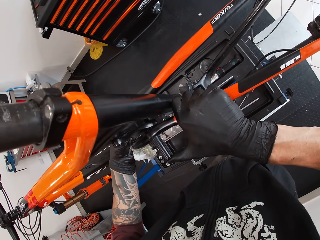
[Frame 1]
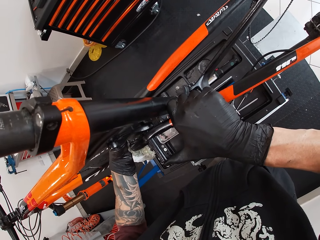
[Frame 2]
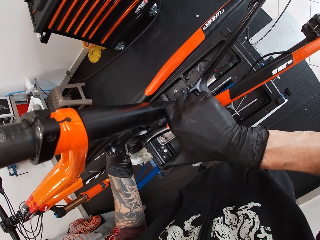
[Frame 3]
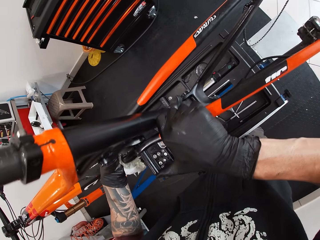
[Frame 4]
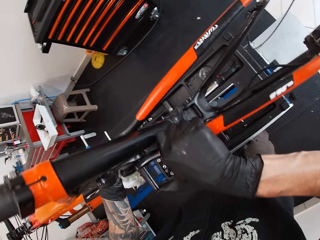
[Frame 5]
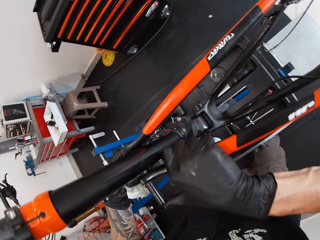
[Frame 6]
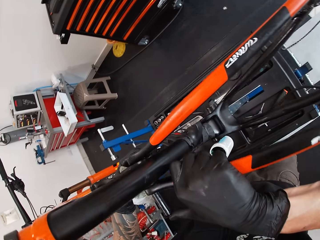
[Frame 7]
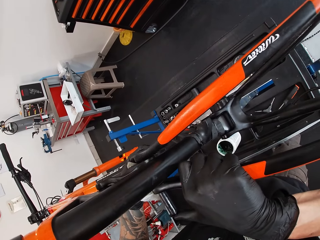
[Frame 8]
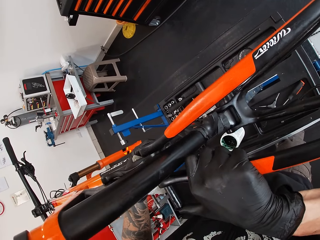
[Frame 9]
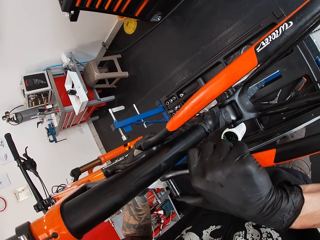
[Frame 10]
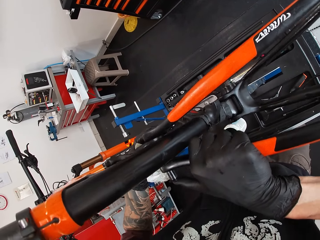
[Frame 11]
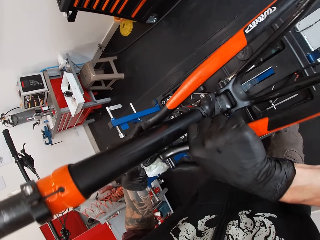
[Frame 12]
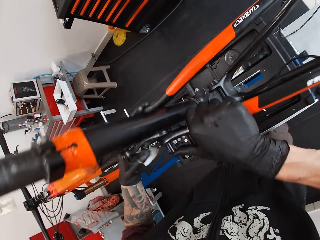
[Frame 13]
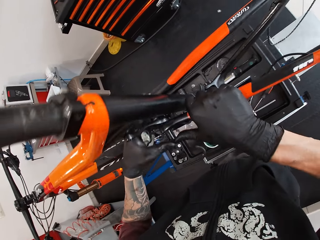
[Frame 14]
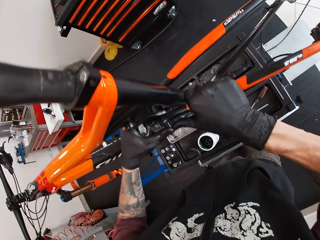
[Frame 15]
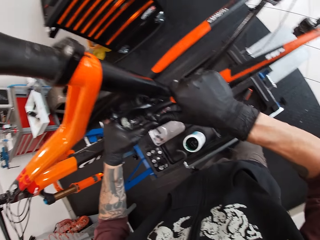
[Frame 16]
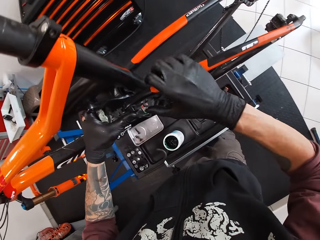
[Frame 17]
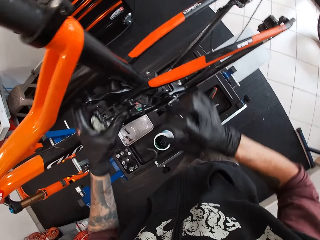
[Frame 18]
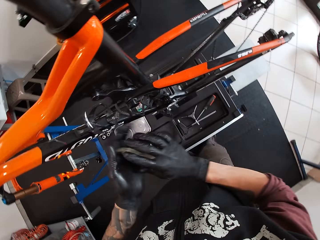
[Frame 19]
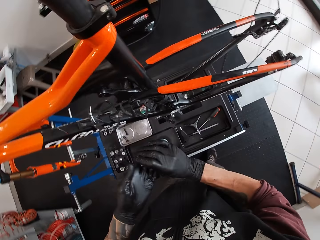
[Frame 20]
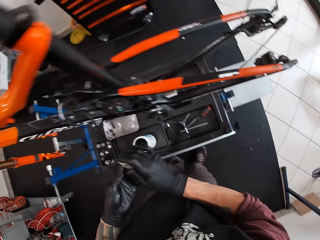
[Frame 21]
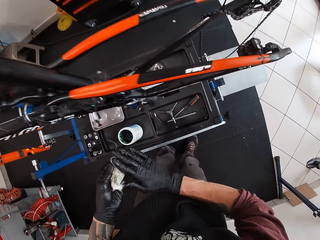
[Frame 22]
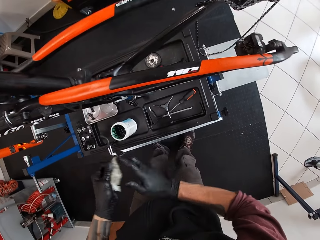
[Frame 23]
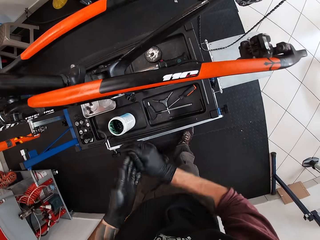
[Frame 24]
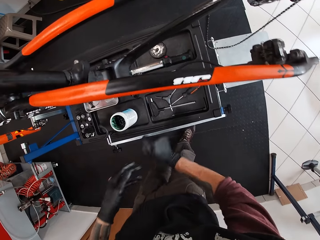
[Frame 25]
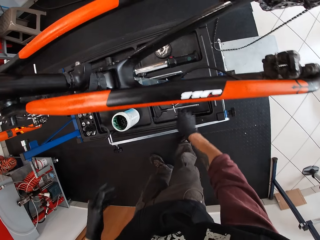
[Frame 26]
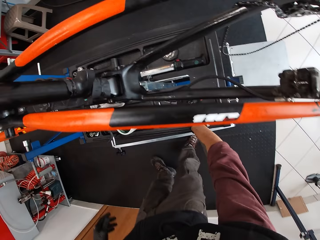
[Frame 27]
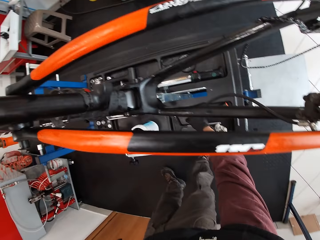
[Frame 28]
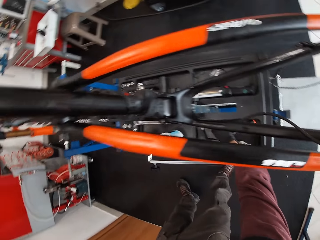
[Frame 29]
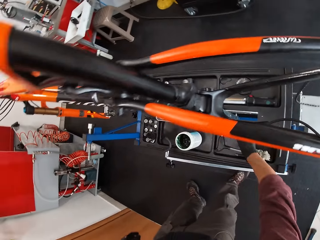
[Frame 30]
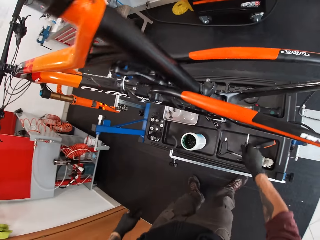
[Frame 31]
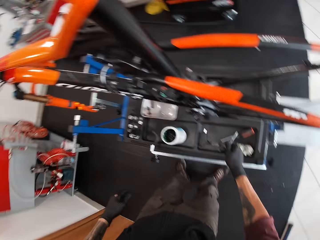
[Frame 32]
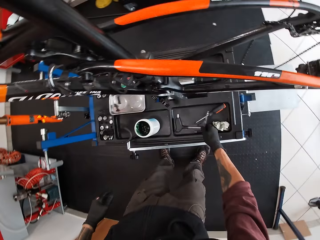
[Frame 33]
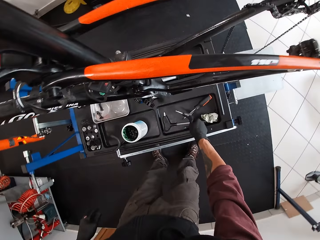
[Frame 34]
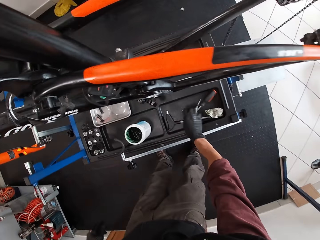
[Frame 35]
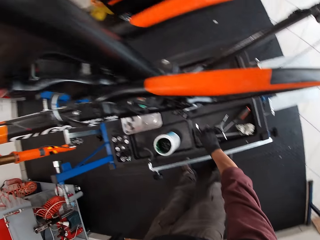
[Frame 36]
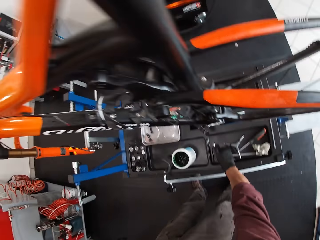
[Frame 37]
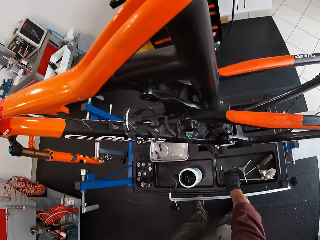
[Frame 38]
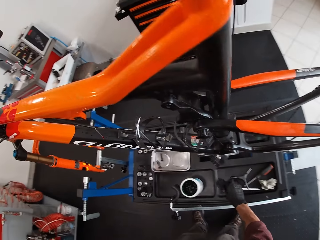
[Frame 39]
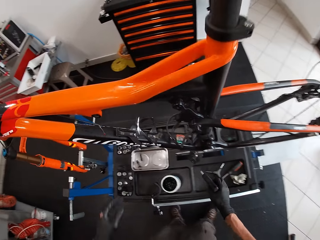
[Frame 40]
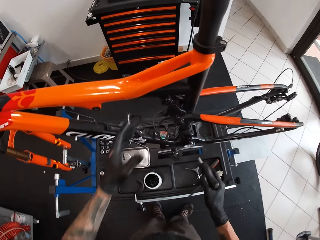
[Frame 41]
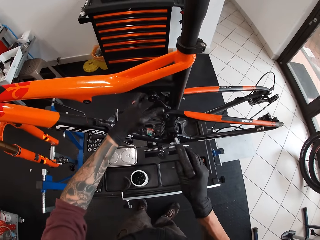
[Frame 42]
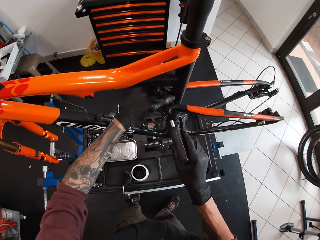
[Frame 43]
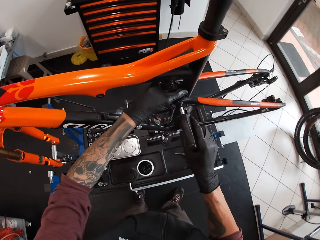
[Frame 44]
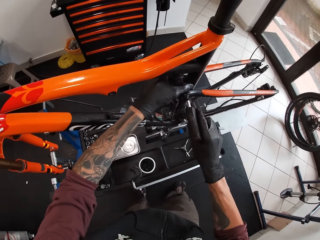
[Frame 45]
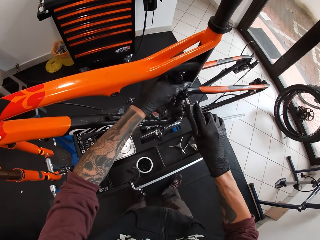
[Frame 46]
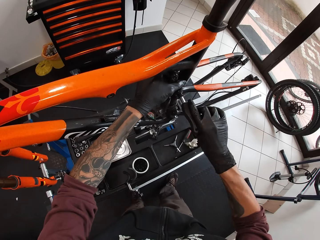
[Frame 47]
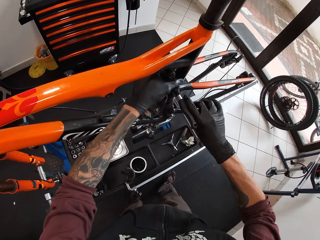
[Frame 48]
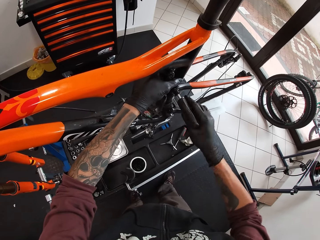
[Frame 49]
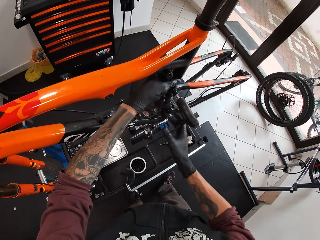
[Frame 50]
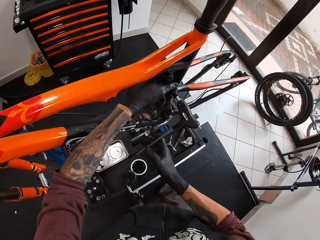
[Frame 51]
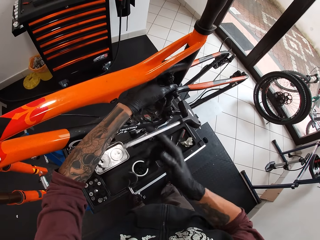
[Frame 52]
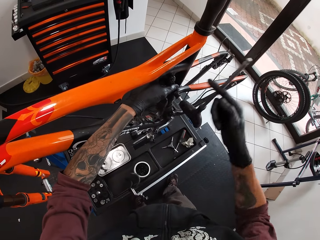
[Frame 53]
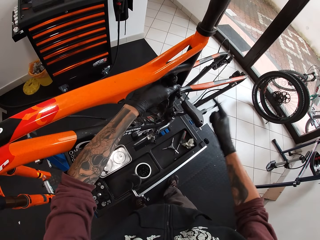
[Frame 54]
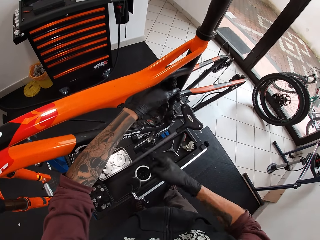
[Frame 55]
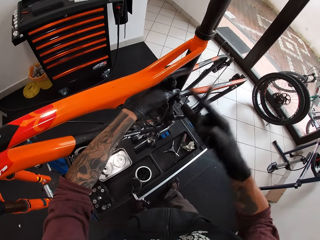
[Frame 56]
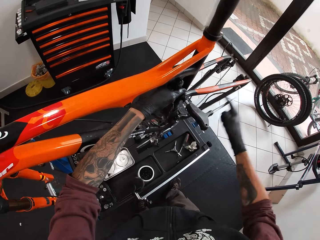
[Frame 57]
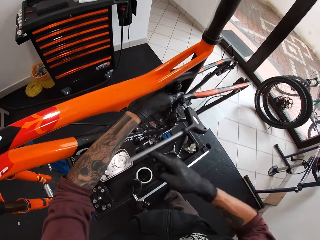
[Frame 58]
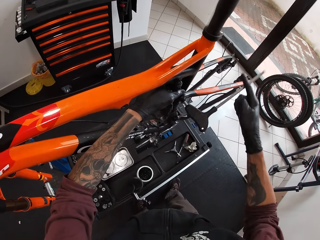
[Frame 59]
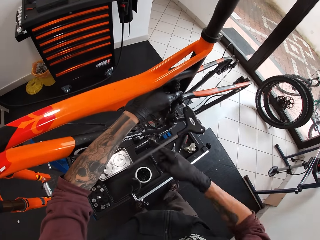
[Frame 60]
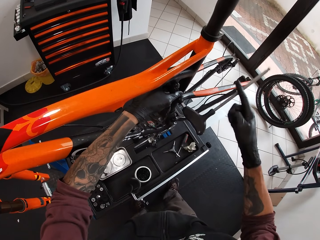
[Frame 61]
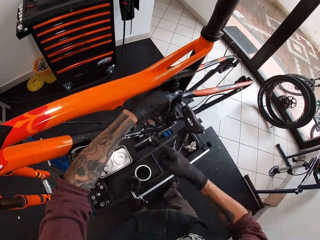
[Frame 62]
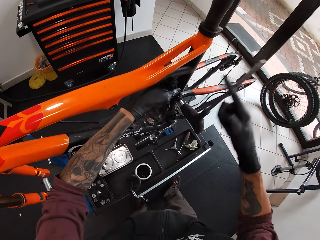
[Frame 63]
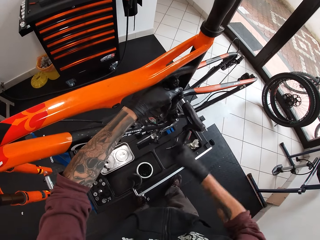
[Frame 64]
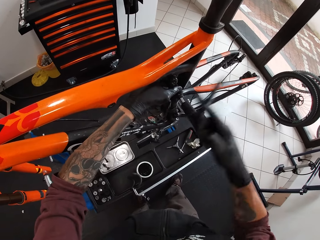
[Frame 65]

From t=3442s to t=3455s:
The camera wearer inserts the metal rod completely into the chainring with both hands. He passes the paper in his left hand to his right hand. He pushes the bicycle part. He passes the paper in his right hand to his left hand. He passes the paper in his left hand to his right hand. He cleans his left hand with the tissue paper in his right hand. He drops the tissue paper in his right hand on the bicycle stand. He picks up a socket wrench and drops the socket wrench. He picks up the hex wrench on the bicycle repair stand with his right hand. He tightens the metal rod in the chainring with the hex wrench in his right hand.

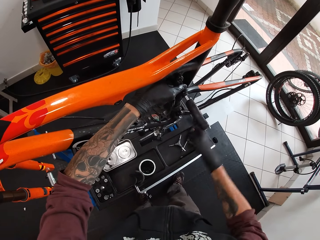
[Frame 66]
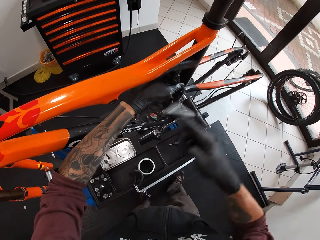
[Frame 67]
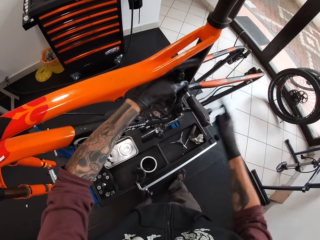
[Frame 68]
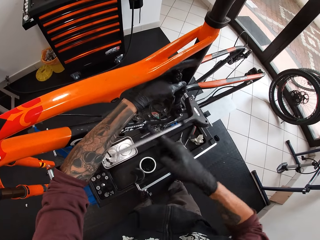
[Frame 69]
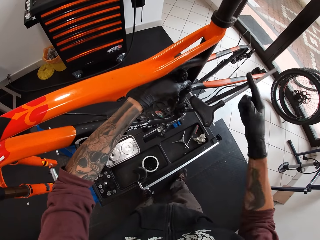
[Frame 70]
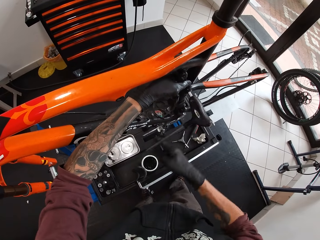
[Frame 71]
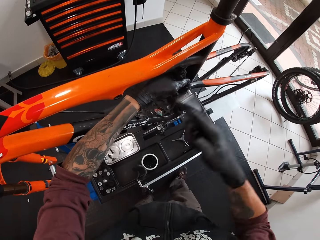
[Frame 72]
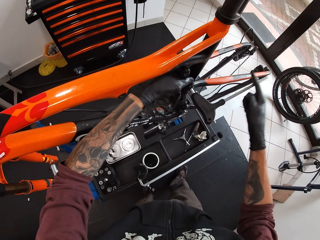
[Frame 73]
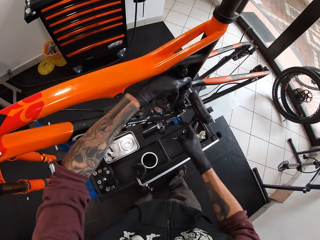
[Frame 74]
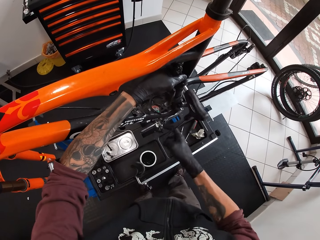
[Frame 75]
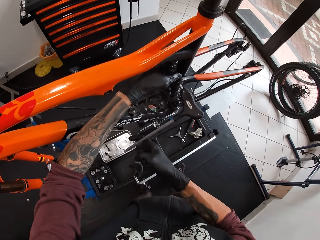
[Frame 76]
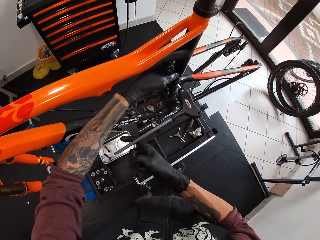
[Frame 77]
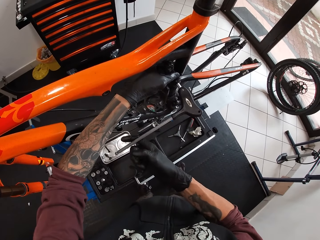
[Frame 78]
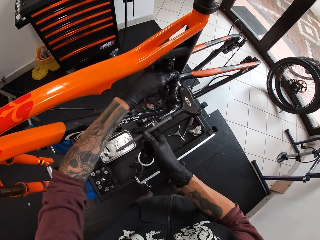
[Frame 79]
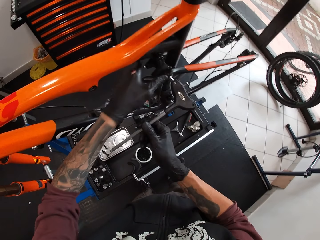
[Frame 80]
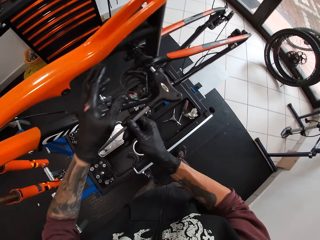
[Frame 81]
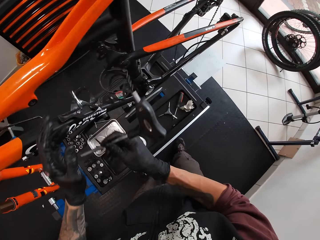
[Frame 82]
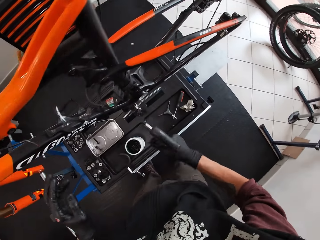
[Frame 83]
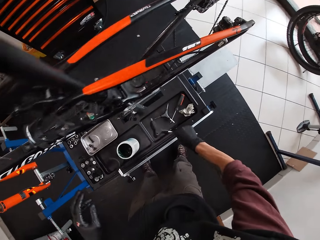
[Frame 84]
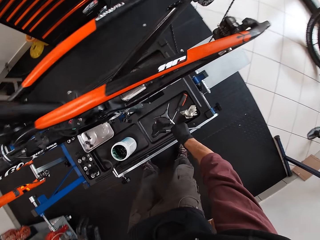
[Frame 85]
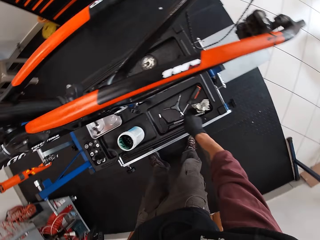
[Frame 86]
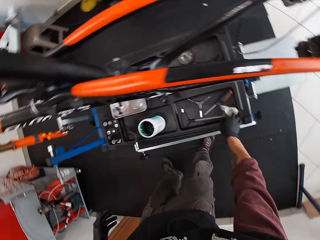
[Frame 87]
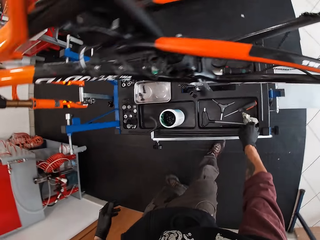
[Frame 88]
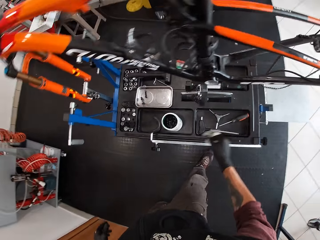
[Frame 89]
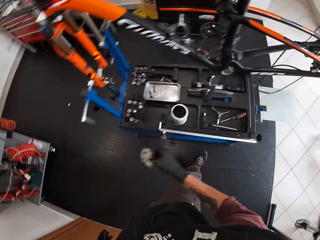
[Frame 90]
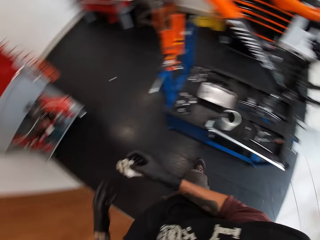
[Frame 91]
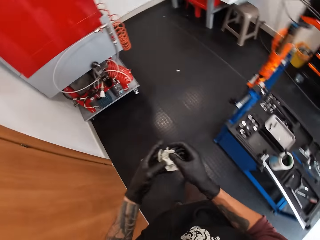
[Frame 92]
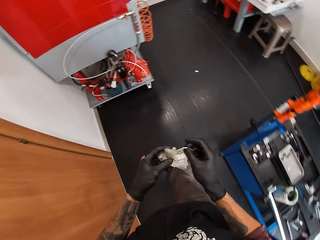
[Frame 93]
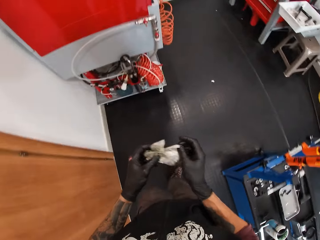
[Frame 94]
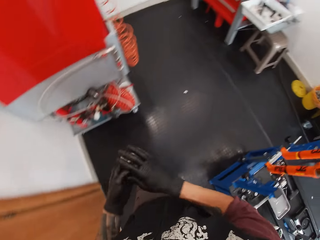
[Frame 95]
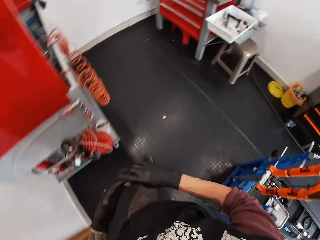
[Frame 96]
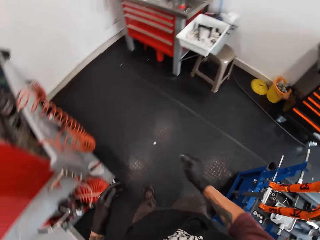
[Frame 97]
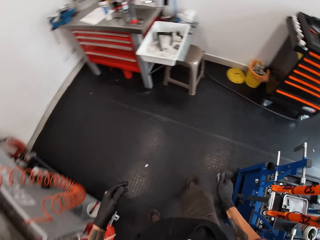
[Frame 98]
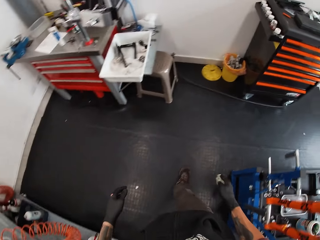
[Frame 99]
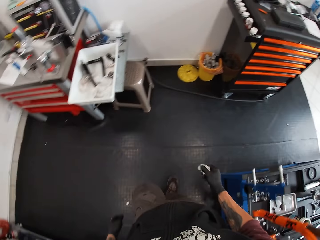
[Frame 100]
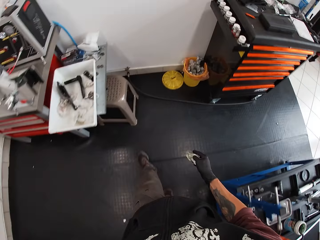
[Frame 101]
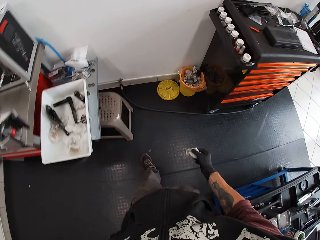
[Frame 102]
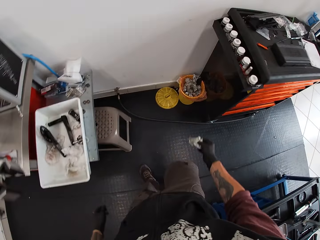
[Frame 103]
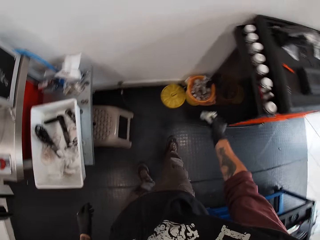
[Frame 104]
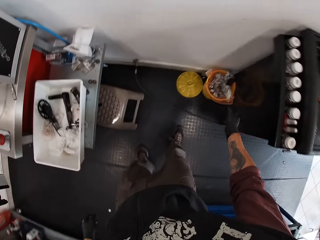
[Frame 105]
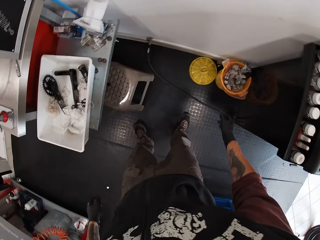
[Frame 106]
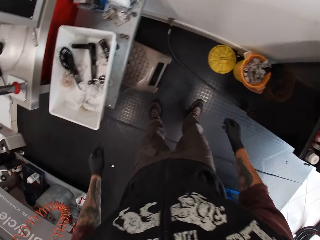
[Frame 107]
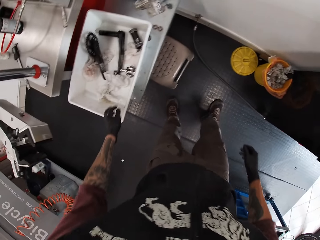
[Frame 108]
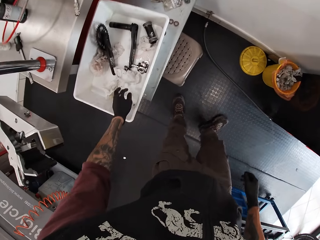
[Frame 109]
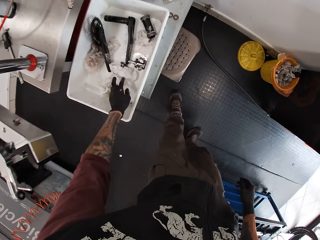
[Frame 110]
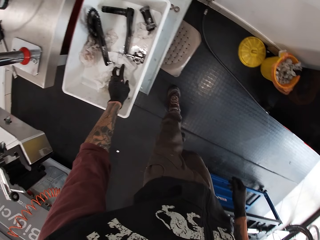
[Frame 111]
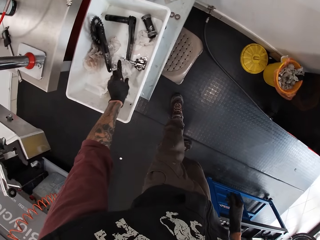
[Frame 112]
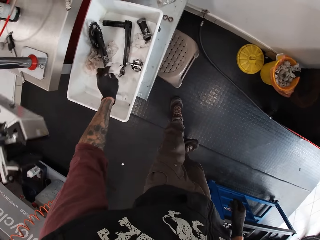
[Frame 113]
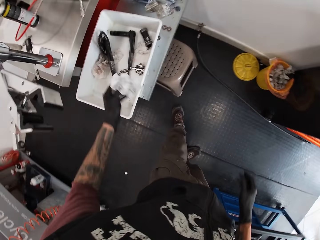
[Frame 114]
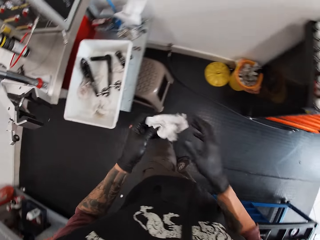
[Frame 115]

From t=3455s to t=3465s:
The camera wearer removes the hex wrench from the chainring with his right hand. He tightens the bicycle part. He drops the hex wrench on the bicycle repair stand with his right hand. He picks up the tissue paper on the bicycle repair stand with his right hand. He wipes his hands on the tissue paper and walks around. He drops the tissue paper in the waste bin with his right hand. He picks up a paper in a container on a countertop with his left hand.
